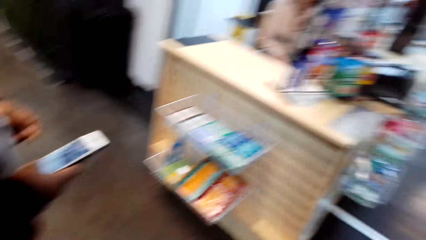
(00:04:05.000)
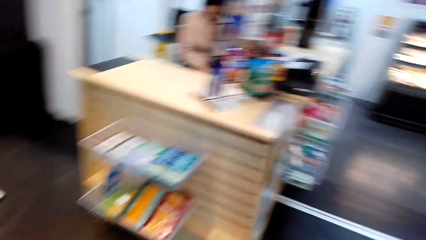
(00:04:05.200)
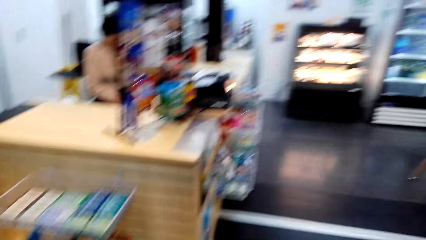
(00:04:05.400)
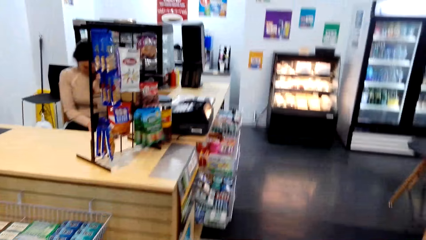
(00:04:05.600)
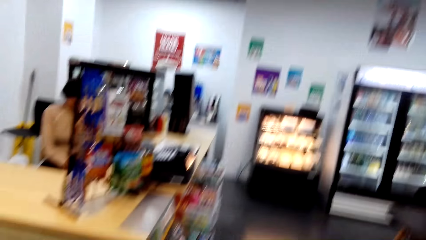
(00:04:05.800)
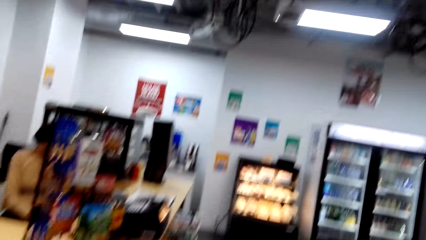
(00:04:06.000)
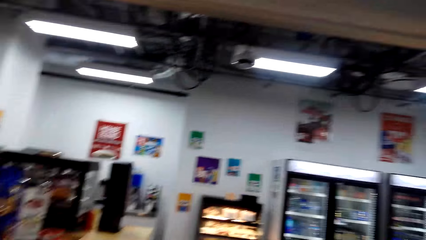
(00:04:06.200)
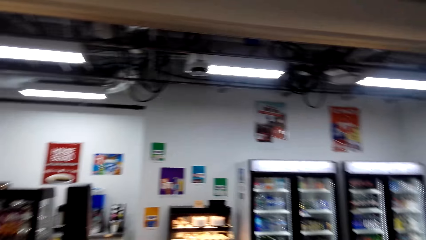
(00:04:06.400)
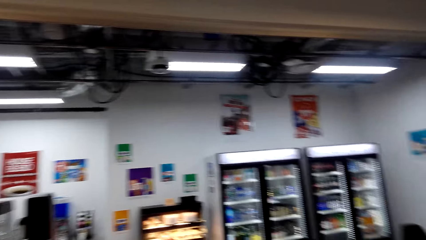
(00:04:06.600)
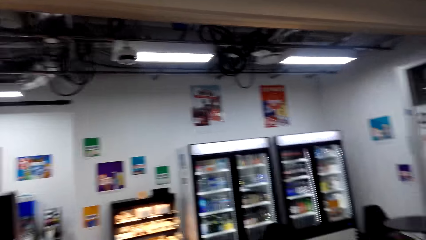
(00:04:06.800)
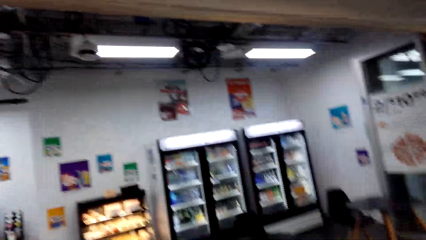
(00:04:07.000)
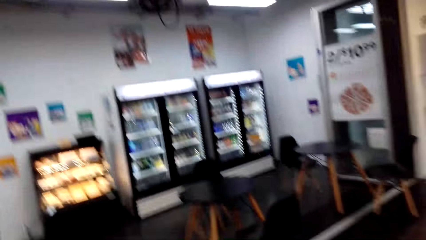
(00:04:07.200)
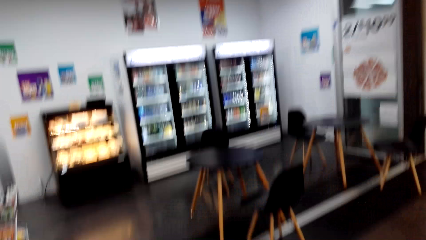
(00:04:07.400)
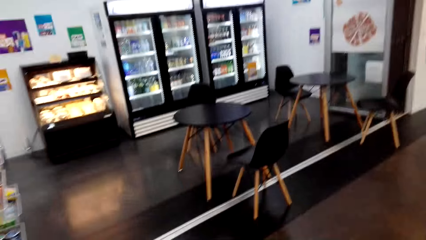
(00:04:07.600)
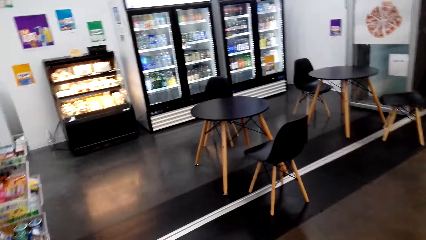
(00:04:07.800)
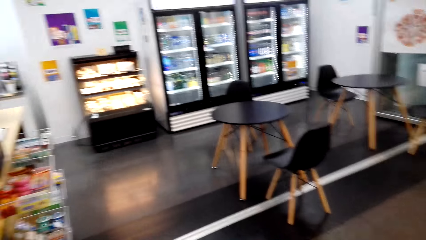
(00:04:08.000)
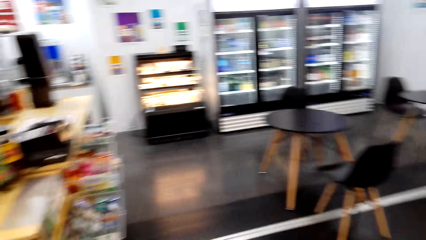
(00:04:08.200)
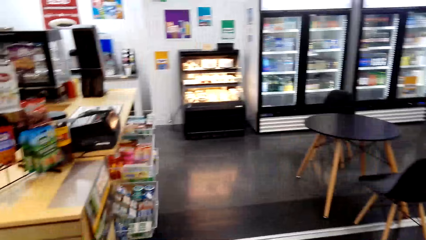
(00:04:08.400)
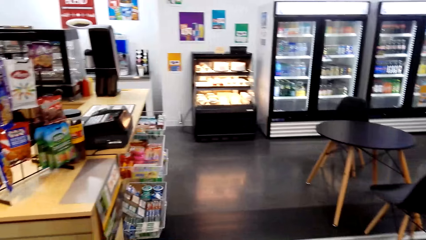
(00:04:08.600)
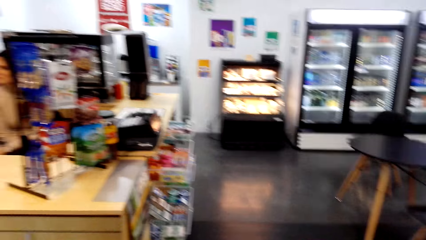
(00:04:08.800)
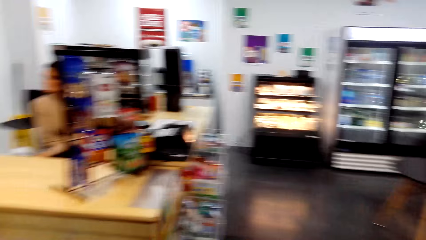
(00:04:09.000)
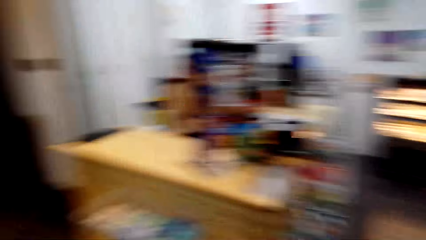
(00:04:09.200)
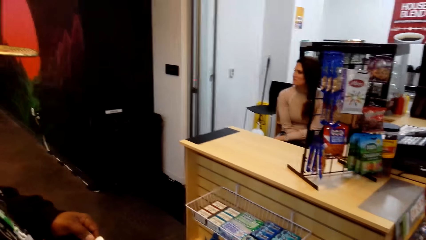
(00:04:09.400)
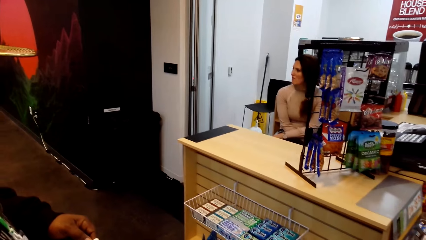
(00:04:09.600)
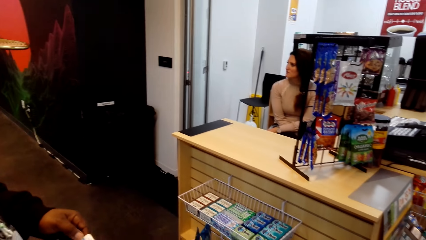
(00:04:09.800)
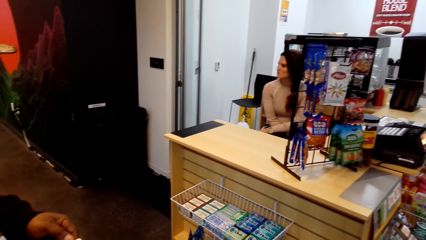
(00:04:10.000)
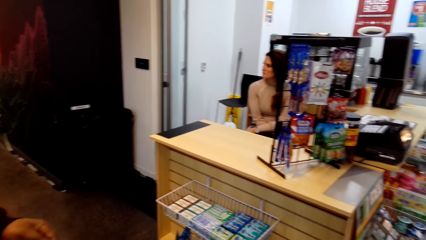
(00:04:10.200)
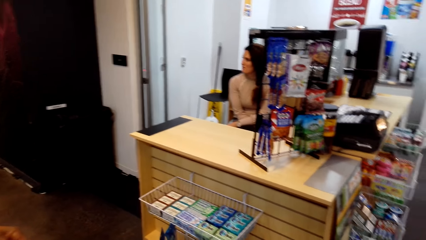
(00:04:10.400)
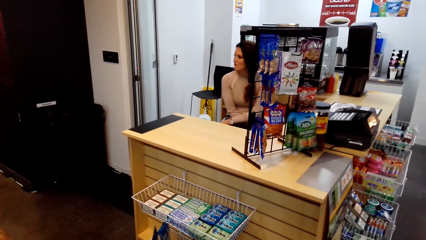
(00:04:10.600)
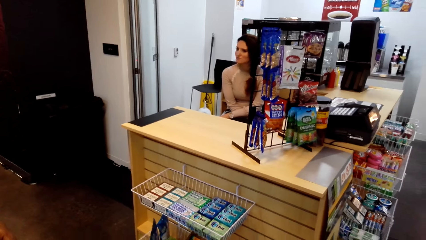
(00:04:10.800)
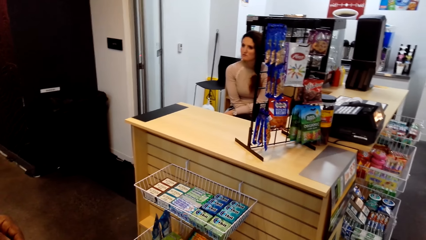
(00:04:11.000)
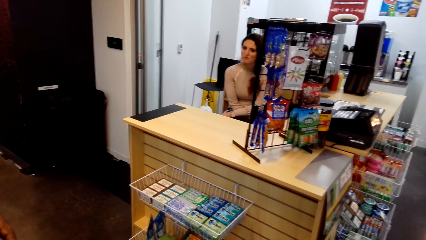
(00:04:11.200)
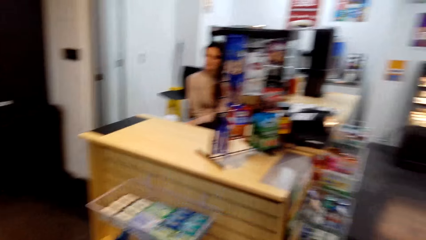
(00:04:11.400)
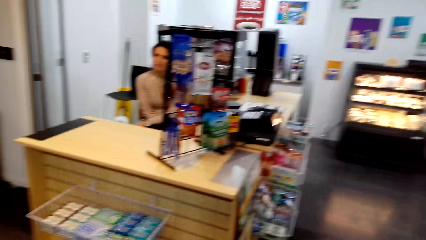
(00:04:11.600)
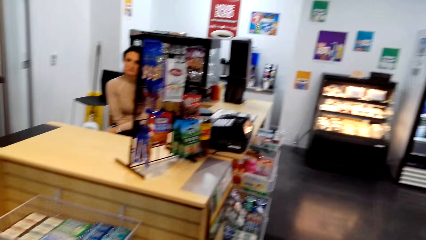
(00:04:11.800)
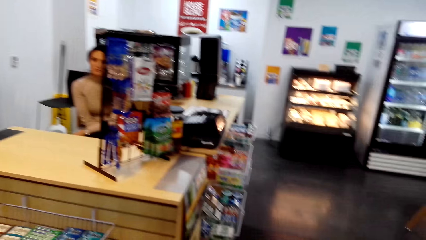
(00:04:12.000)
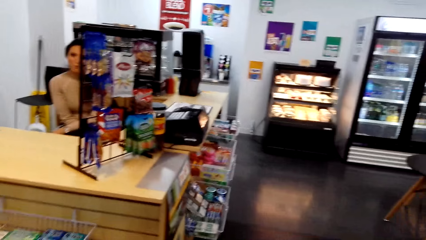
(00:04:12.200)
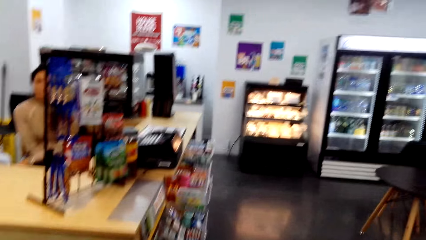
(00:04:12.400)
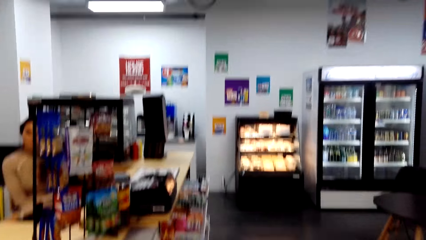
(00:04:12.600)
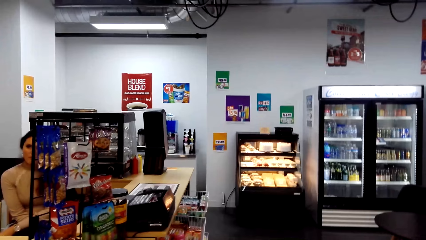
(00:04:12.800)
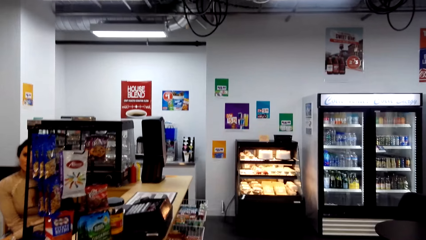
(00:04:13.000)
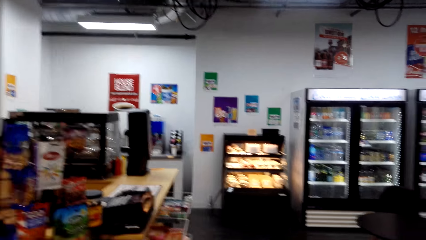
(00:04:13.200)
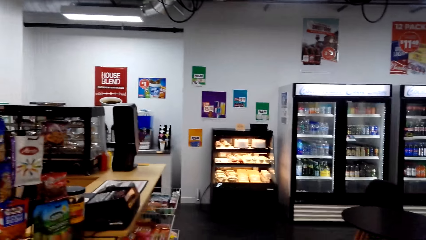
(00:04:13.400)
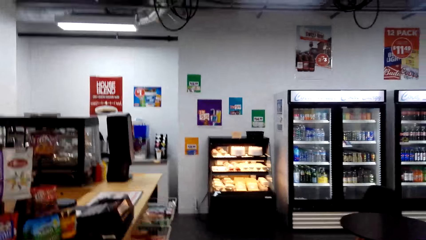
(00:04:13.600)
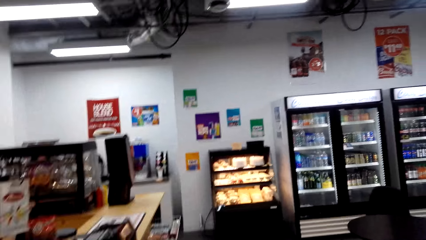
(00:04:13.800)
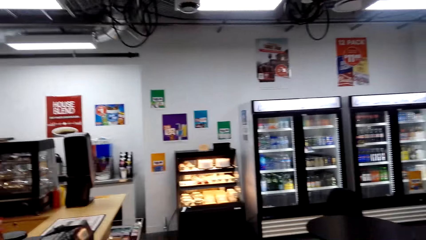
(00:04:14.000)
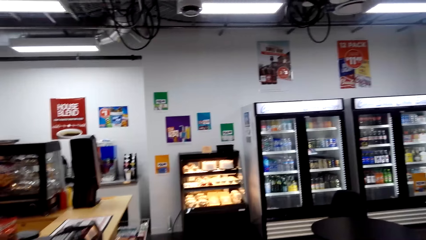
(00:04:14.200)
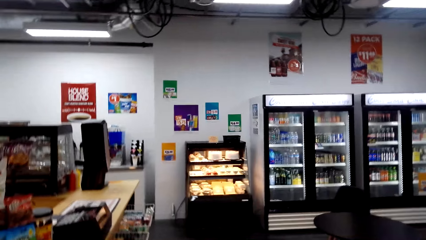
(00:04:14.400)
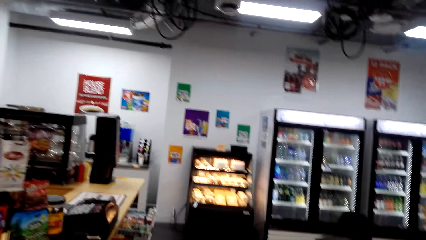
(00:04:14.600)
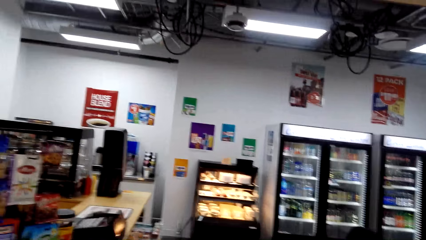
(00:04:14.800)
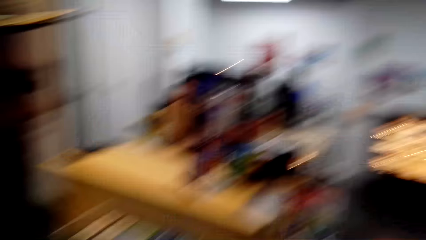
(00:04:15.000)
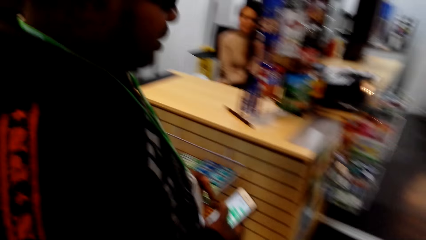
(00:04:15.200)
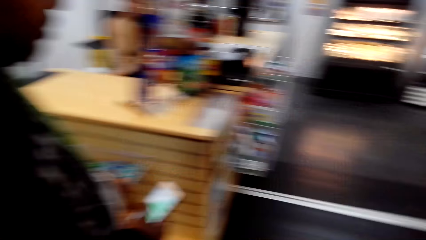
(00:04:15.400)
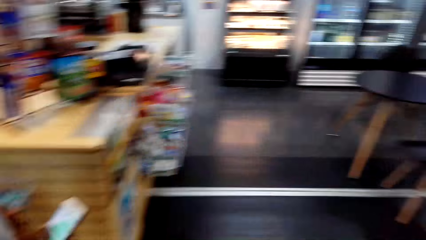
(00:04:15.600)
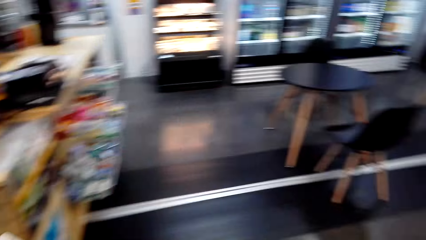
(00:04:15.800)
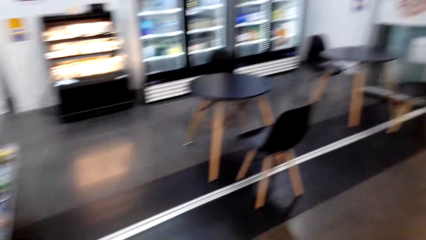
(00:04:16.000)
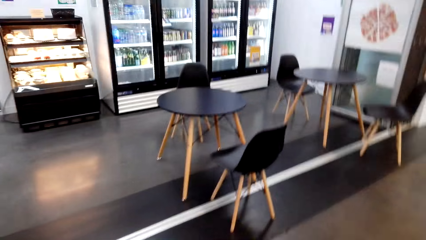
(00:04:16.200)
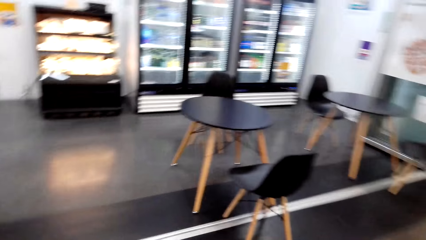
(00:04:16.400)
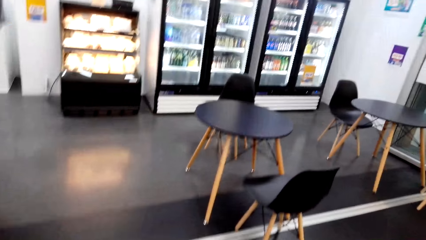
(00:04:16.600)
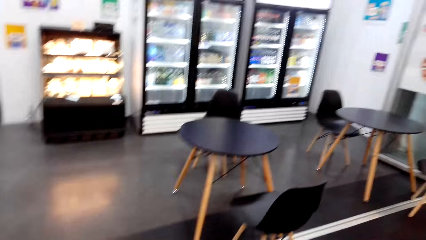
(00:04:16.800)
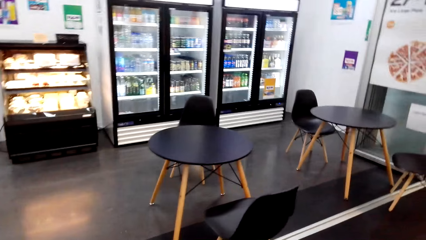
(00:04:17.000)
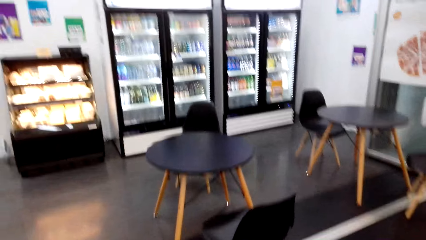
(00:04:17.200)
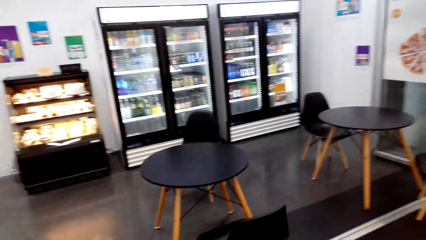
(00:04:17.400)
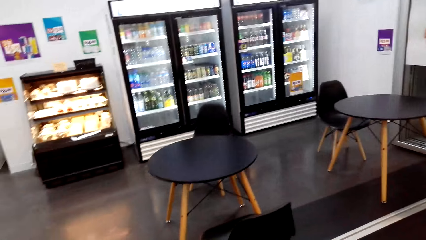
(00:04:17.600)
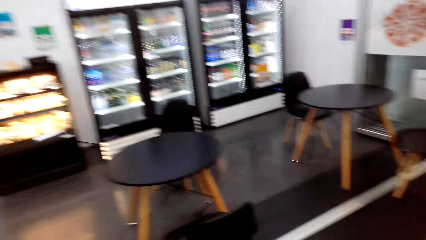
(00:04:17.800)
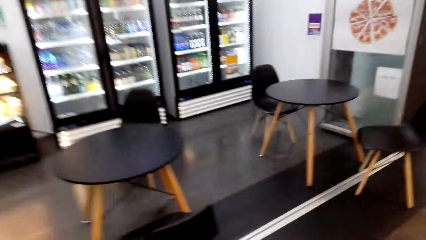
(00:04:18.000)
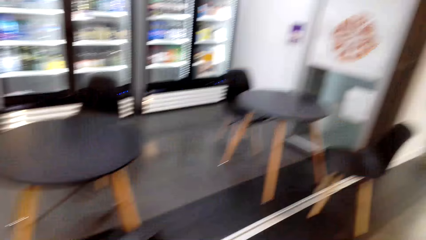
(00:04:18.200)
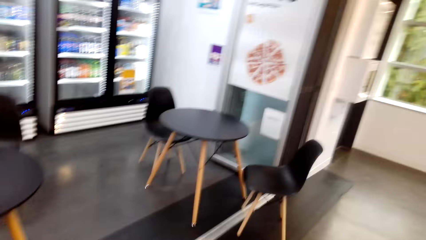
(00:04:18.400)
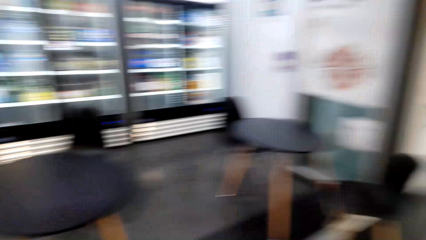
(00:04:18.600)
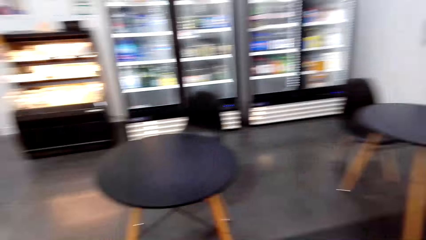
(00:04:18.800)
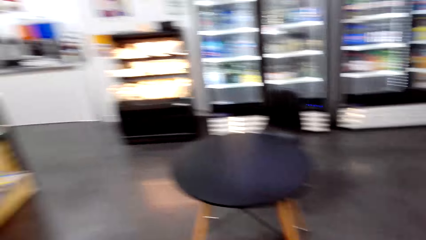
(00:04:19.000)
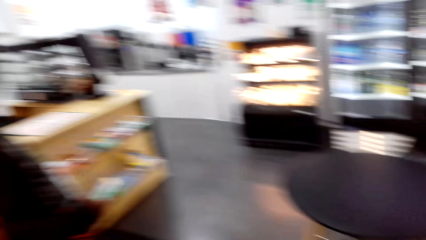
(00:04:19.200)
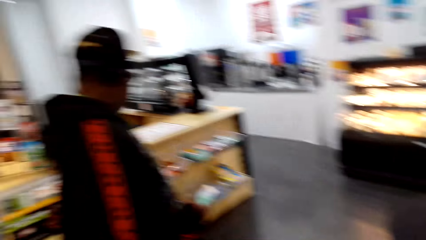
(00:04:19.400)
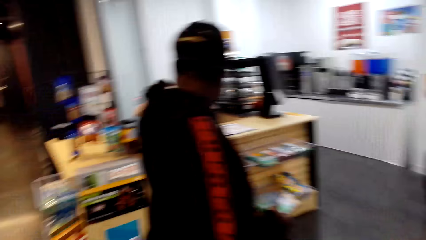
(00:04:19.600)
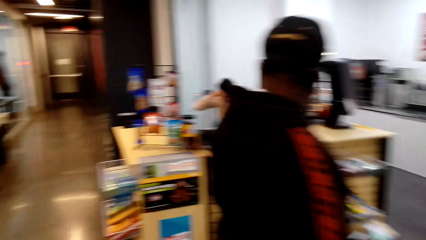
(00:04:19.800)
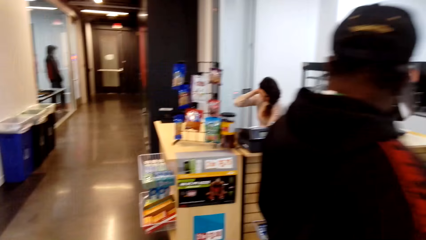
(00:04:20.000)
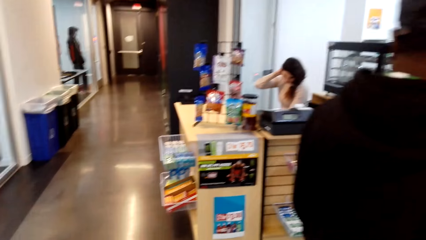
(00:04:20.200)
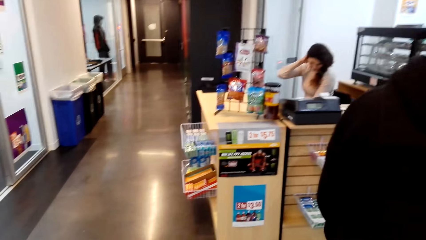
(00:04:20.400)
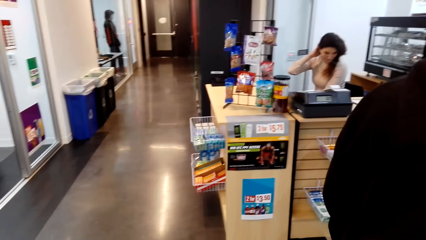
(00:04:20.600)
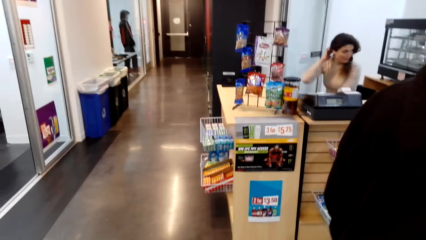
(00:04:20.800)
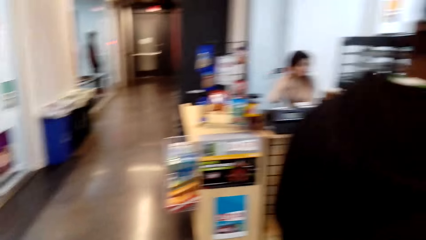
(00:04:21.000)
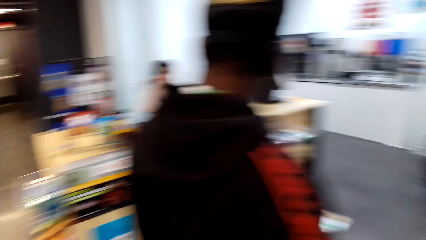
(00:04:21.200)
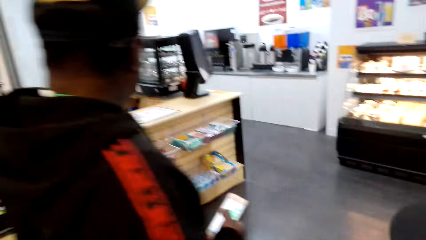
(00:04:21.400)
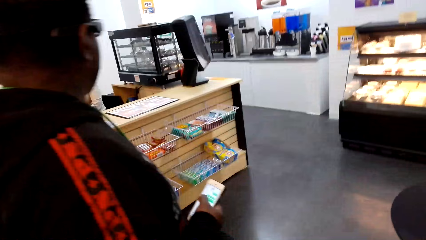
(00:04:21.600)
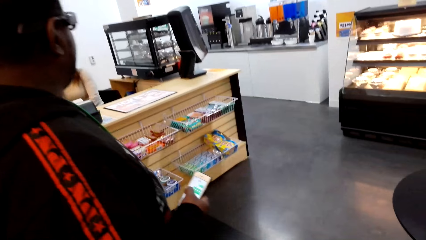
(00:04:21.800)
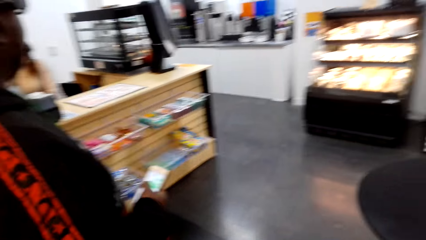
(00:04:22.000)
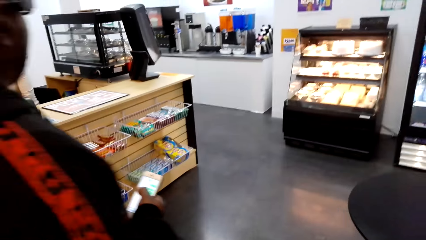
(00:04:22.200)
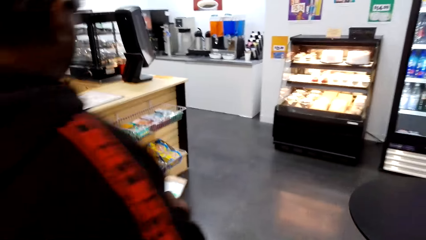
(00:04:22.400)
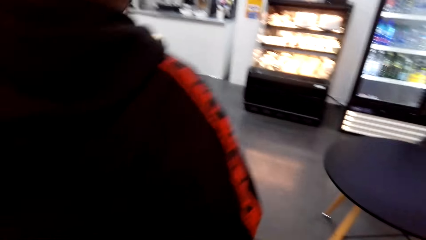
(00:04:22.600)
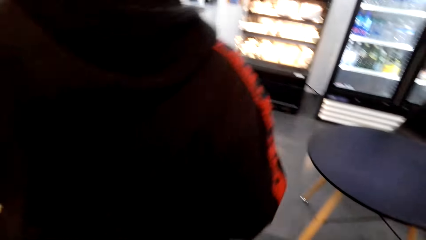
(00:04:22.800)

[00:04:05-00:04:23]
The camera wearer looks around the supermarket. They speak to a man. They walk in the supermarket. A cashier talks with the camera wearer. The man talks with the cashier. The camera wearer looks around.
